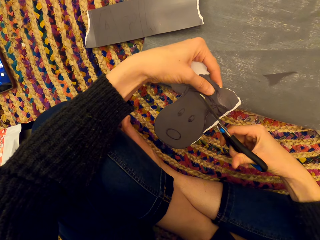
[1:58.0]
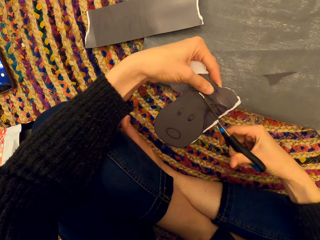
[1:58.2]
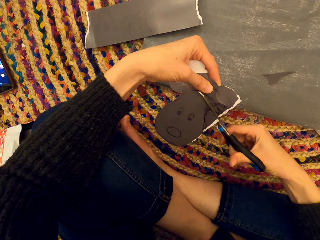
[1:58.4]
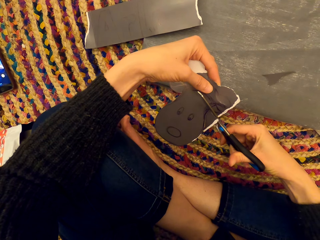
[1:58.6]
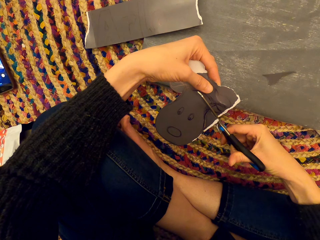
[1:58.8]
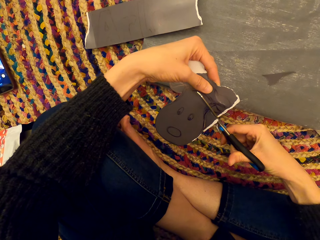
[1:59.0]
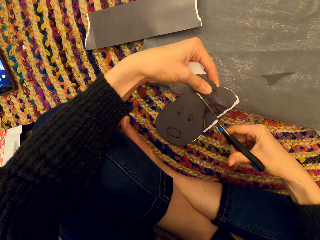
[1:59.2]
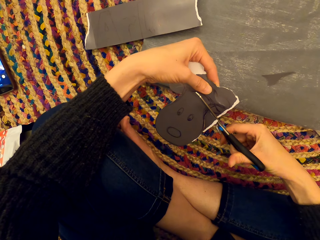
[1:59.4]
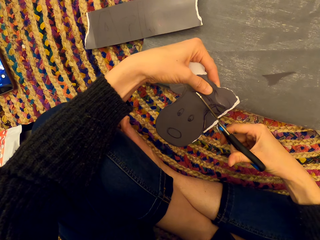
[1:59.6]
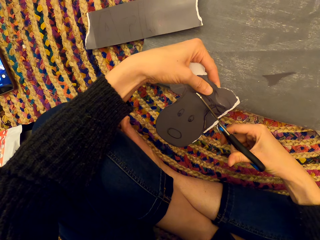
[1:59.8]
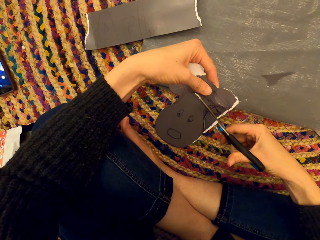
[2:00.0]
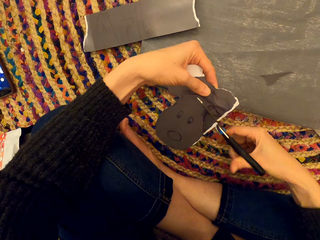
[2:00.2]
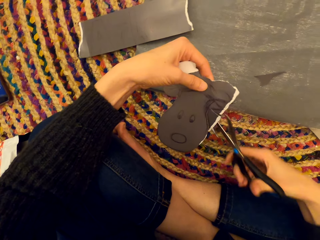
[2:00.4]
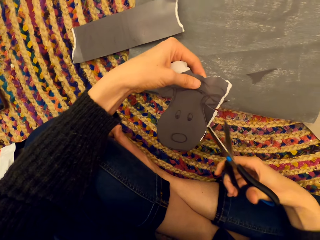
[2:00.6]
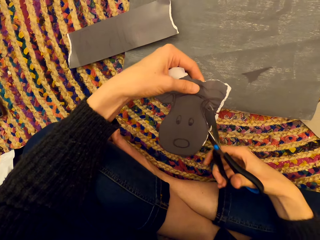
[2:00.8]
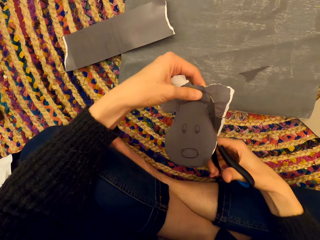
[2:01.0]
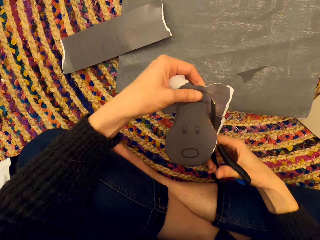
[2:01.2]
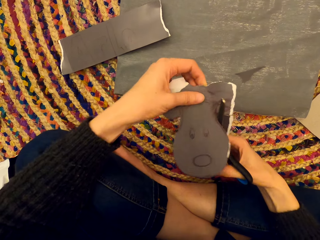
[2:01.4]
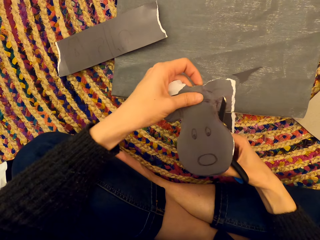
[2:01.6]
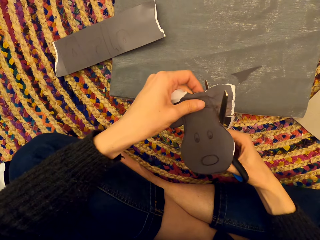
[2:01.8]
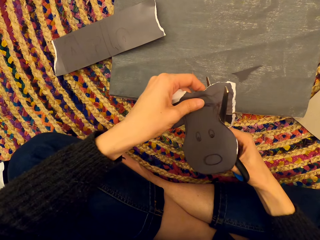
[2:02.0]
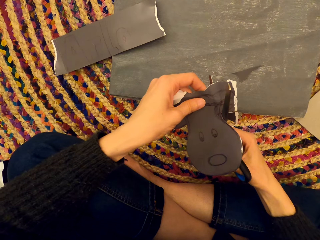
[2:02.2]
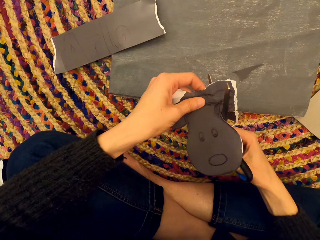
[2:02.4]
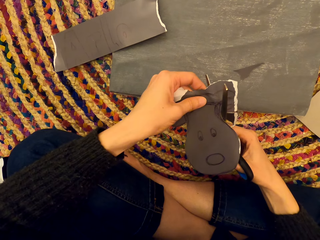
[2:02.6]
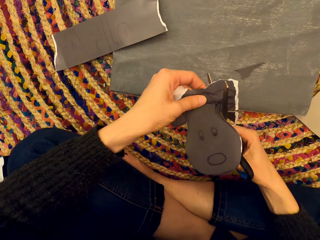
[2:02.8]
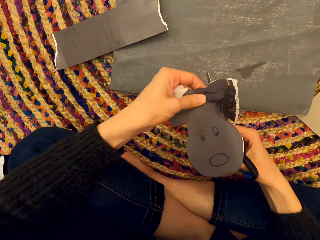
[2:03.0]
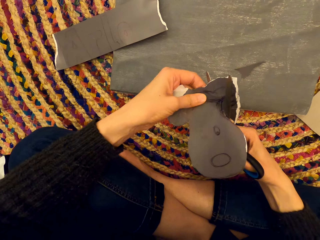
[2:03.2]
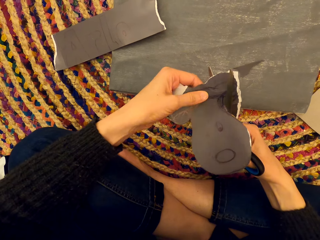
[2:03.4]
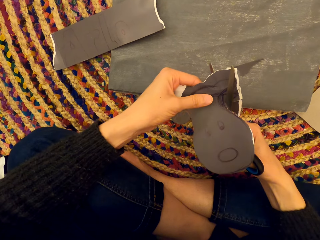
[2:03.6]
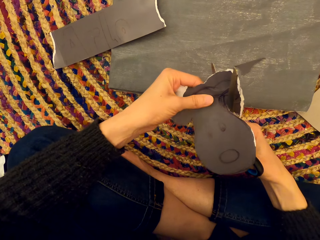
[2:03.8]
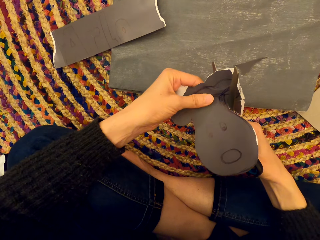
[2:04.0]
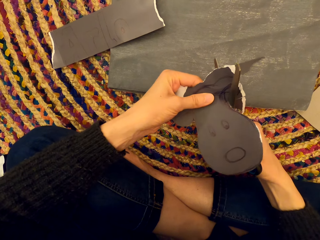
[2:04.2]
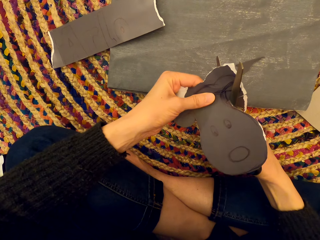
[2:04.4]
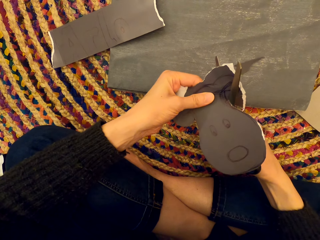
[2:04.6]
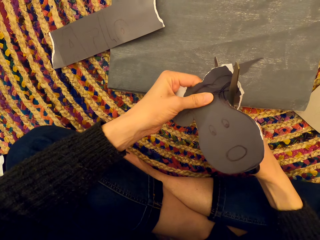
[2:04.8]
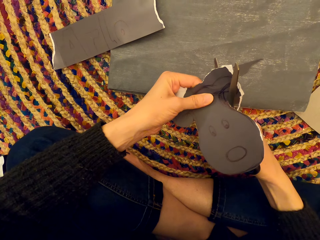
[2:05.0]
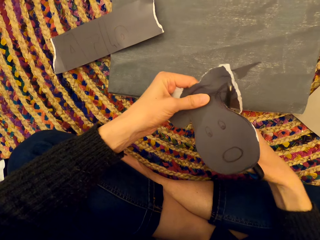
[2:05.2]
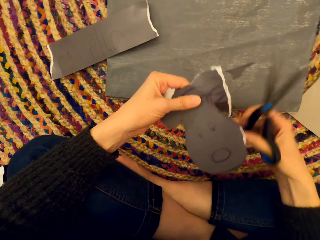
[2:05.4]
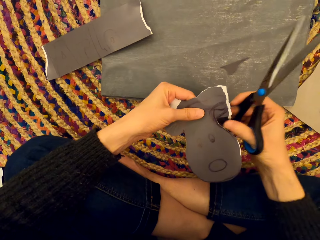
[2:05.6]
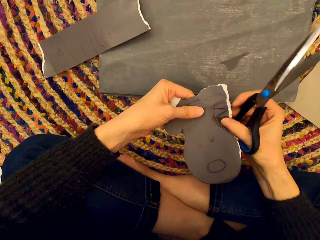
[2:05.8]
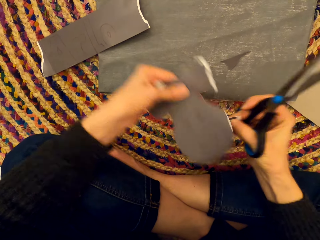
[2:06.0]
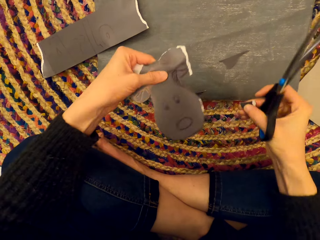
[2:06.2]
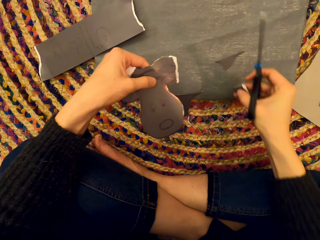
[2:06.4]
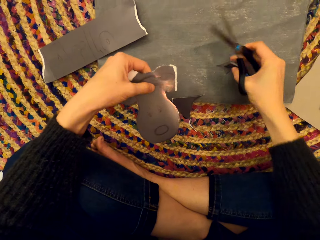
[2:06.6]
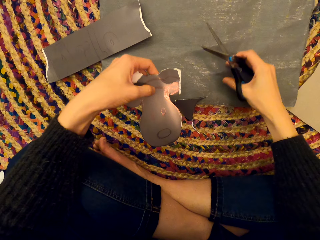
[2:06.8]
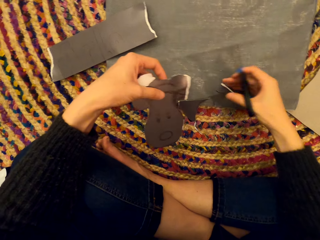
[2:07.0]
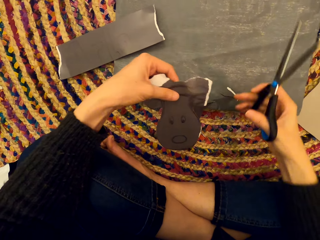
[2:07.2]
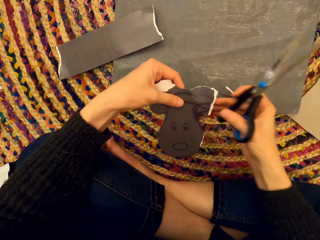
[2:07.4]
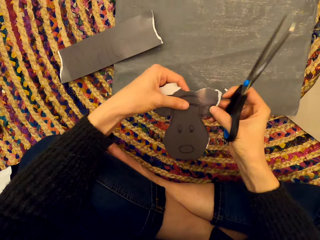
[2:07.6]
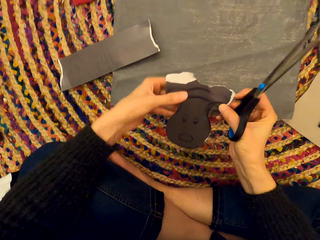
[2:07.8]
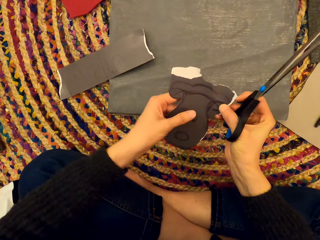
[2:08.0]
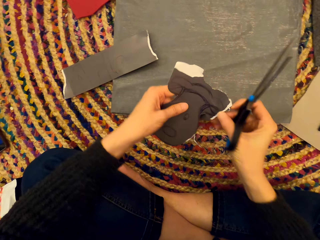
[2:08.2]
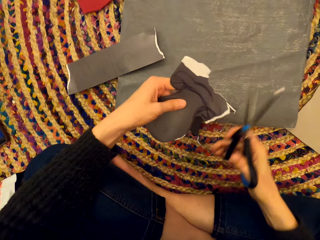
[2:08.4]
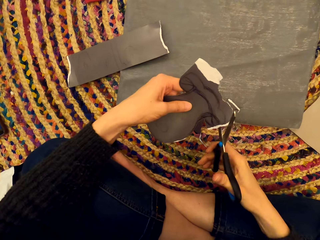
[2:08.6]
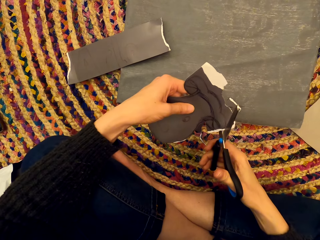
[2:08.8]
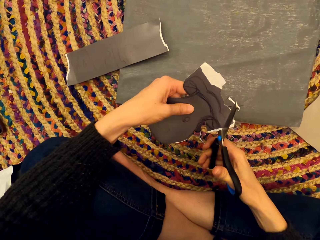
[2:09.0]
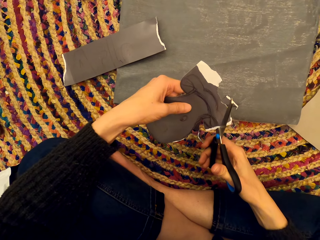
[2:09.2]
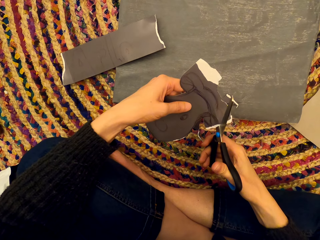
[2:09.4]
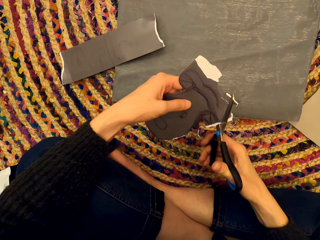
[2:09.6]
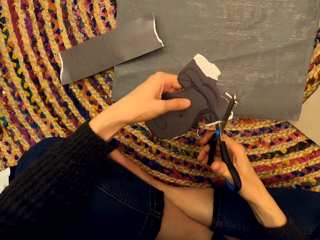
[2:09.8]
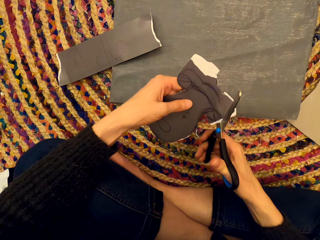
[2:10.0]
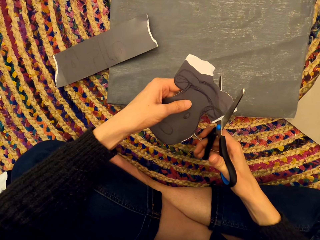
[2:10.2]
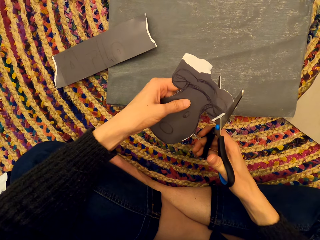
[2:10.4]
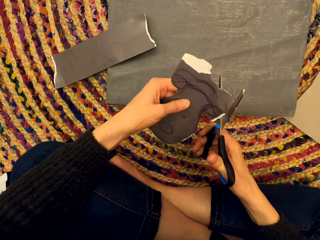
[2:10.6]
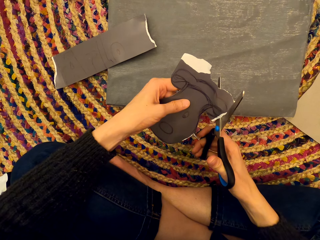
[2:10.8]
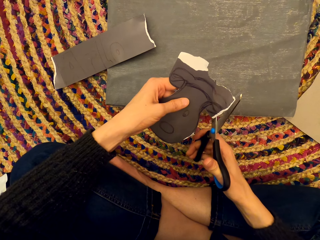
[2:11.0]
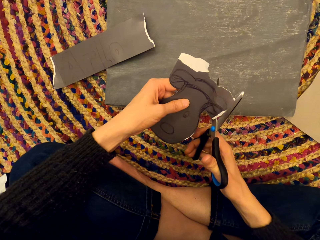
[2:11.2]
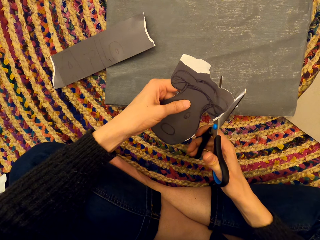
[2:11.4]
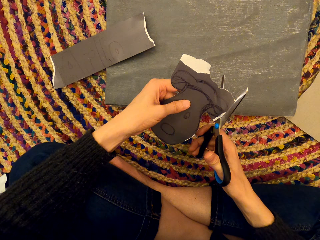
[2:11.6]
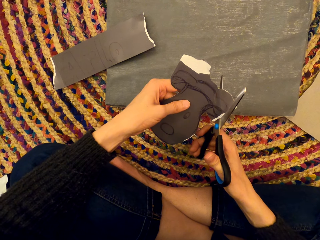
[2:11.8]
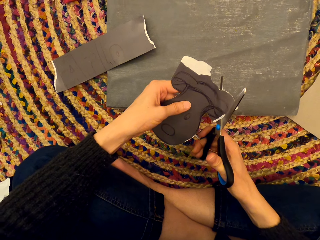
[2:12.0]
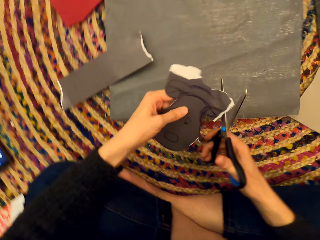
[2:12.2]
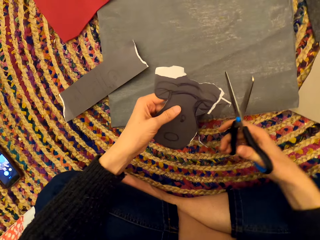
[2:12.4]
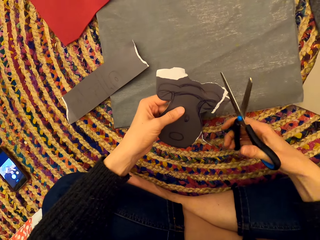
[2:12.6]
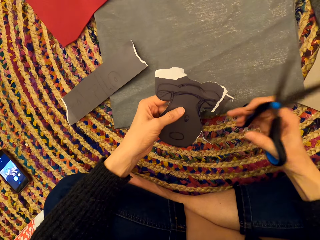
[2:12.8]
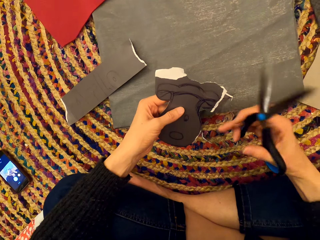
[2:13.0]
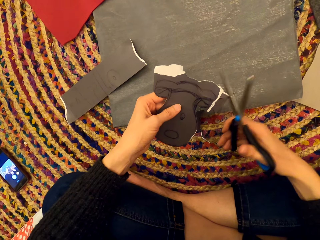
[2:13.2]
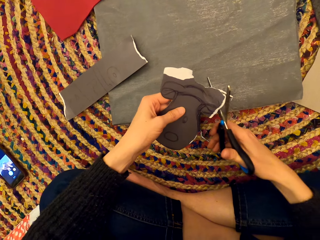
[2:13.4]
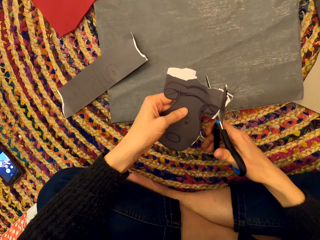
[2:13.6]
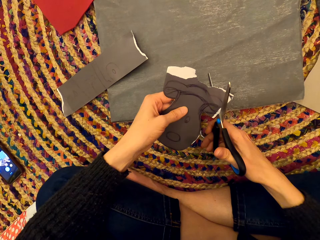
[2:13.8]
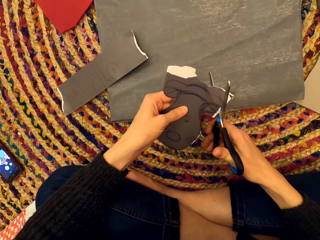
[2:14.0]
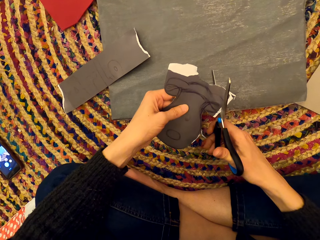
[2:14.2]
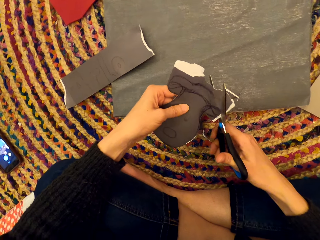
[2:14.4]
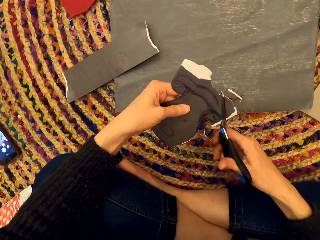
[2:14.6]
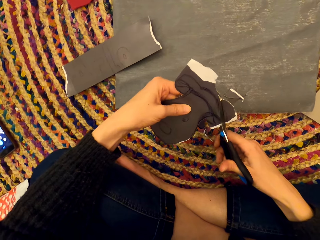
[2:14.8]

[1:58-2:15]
The camera wearer drops the paper. They examine the paper. They cut the paper into shape.

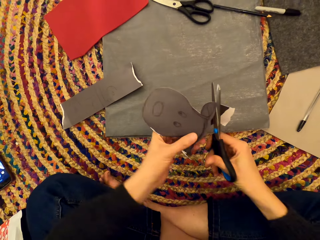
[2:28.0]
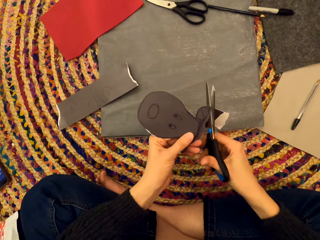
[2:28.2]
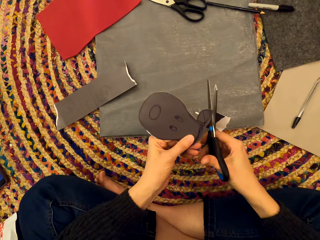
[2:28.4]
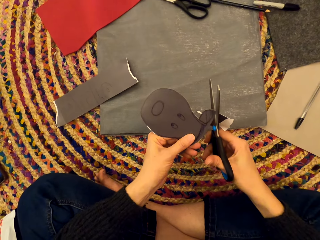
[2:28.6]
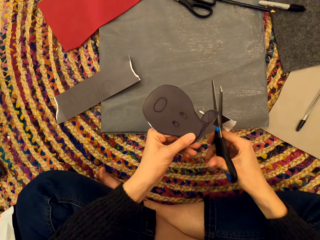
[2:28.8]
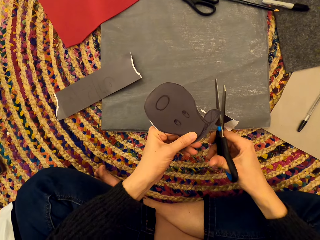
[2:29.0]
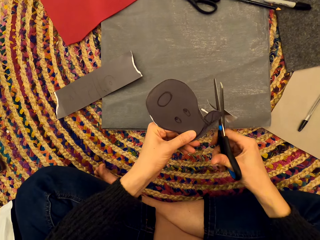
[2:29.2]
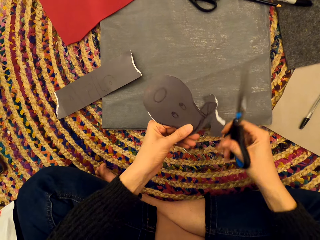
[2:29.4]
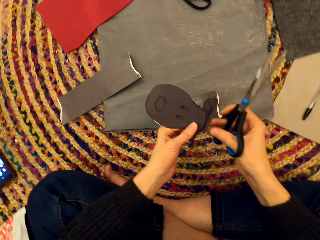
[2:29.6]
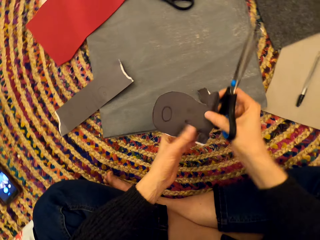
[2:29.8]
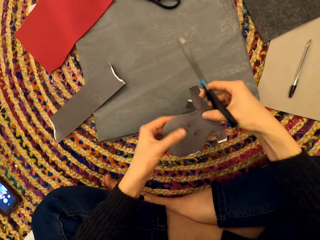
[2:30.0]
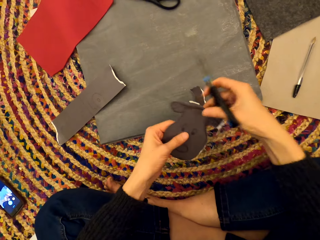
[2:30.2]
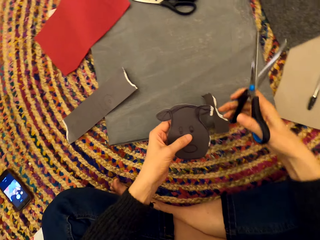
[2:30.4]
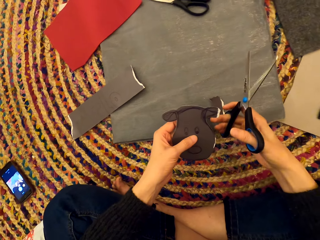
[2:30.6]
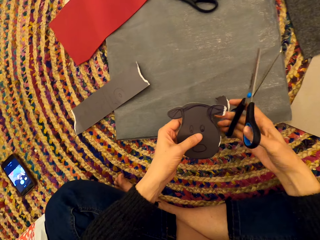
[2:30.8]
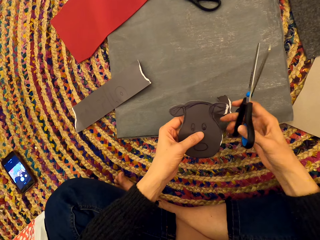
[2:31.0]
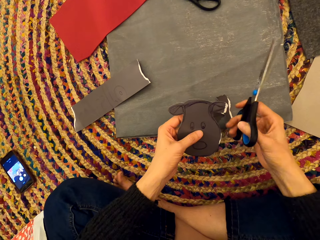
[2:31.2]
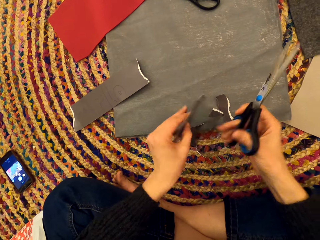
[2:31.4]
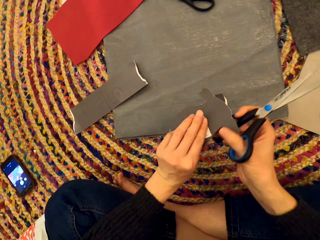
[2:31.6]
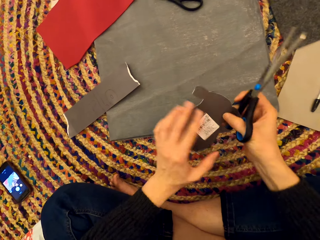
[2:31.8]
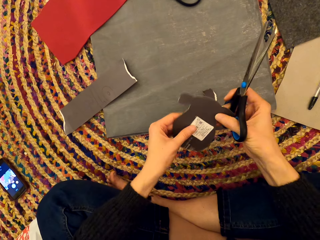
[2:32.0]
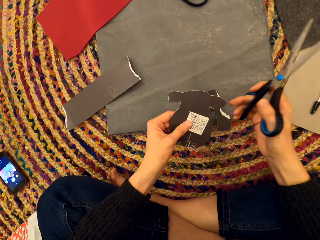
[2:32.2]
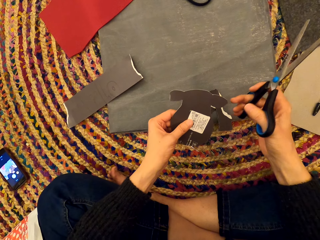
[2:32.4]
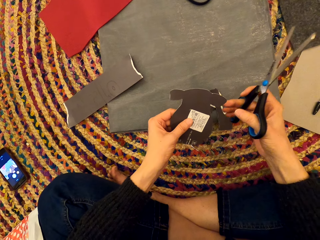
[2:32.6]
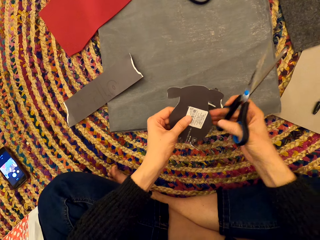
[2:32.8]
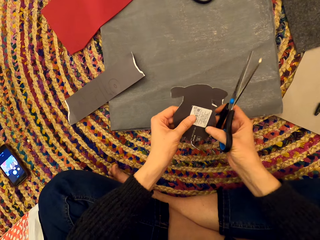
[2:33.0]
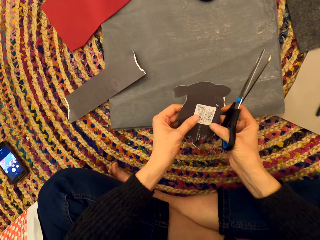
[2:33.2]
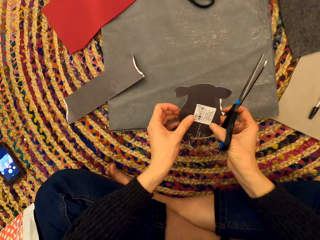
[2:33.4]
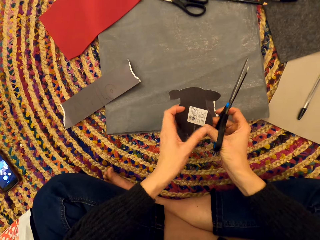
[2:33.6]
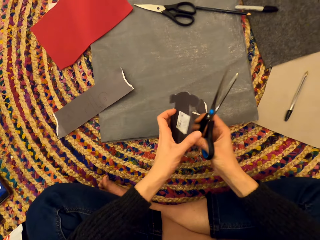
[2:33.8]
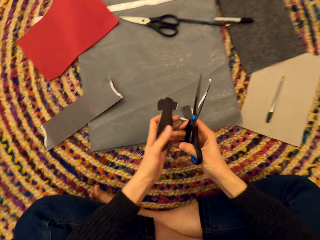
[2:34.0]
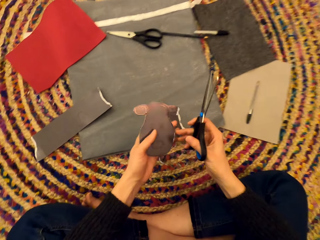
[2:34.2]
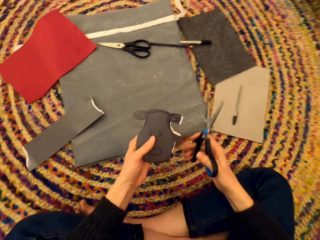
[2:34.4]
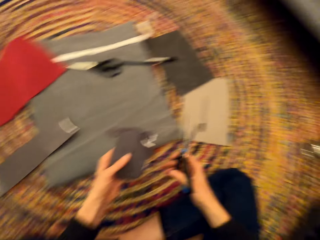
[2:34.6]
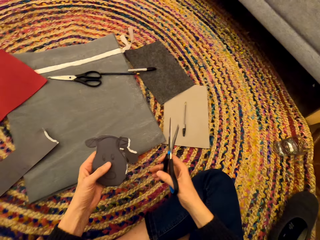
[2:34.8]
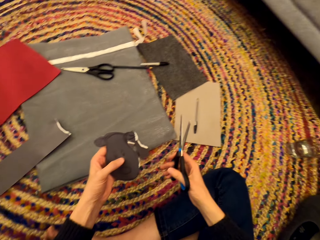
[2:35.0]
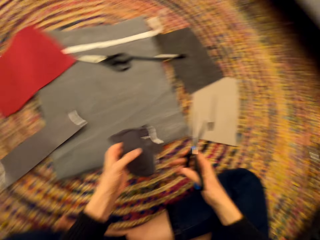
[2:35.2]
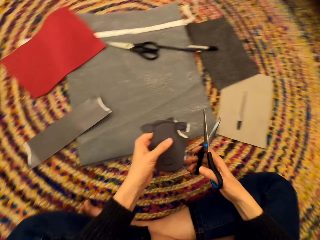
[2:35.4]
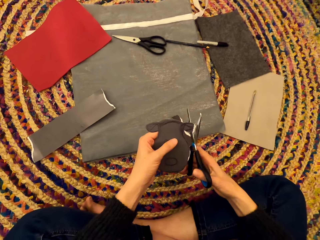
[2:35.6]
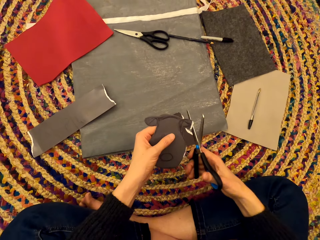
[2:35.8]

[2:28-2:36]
The camera wearer turns the paper. They examine the paper. They turn the paper. They stare at the paper. They turn the paper.
